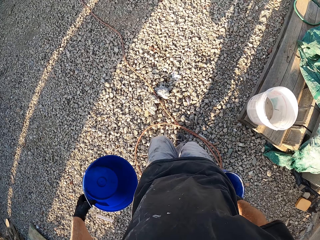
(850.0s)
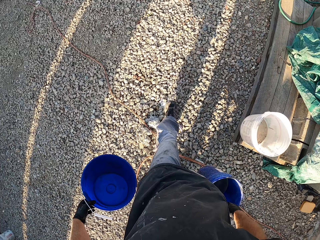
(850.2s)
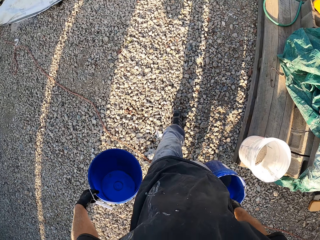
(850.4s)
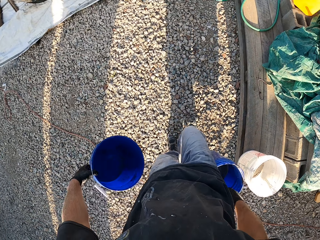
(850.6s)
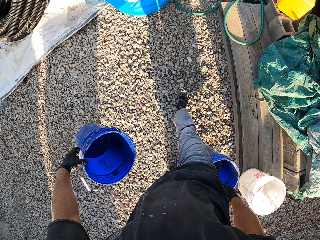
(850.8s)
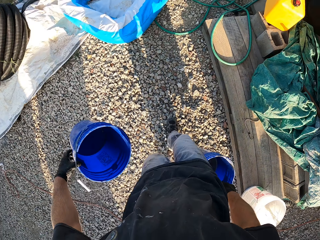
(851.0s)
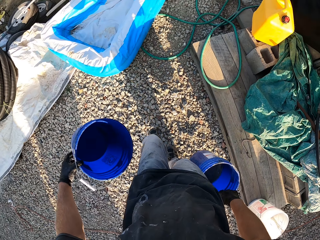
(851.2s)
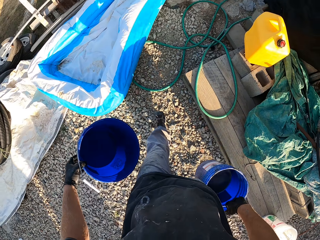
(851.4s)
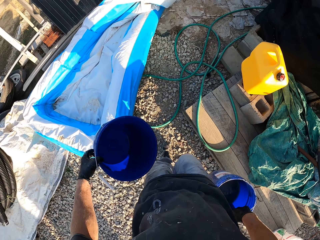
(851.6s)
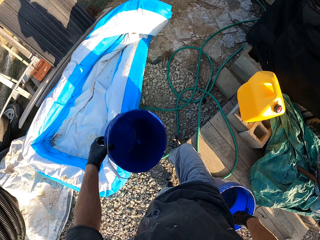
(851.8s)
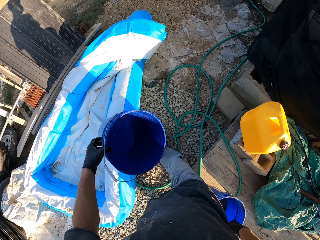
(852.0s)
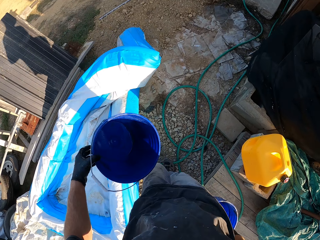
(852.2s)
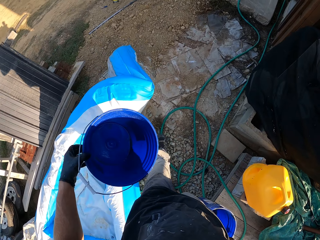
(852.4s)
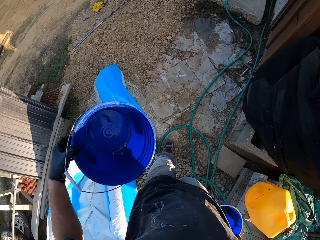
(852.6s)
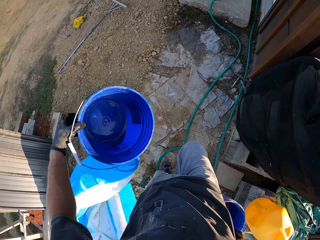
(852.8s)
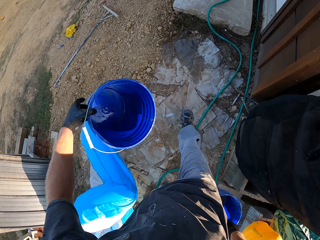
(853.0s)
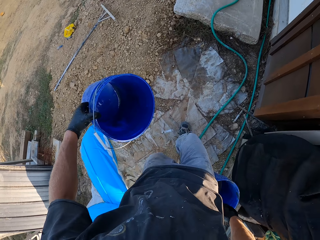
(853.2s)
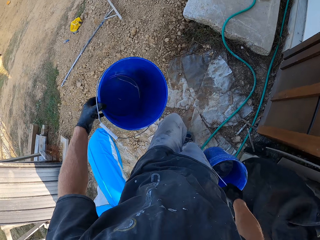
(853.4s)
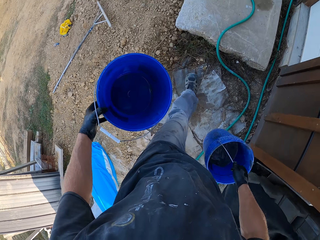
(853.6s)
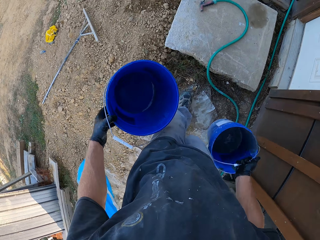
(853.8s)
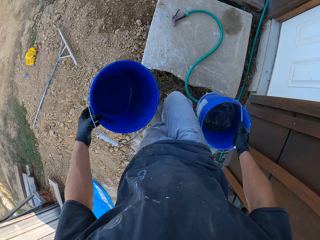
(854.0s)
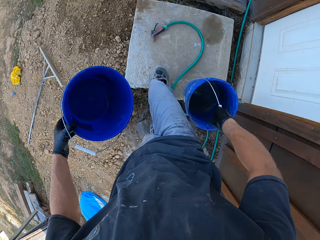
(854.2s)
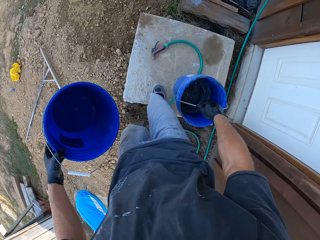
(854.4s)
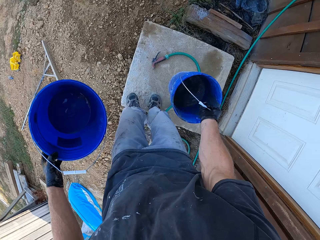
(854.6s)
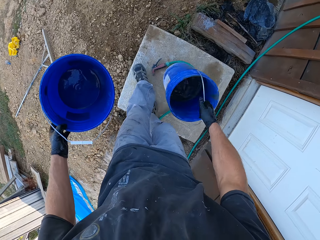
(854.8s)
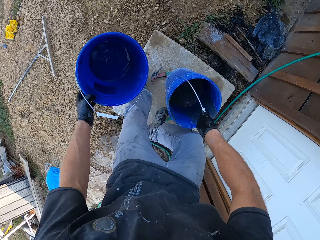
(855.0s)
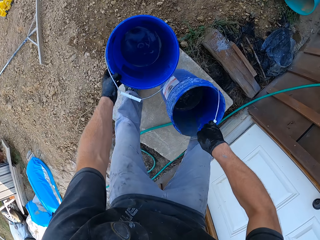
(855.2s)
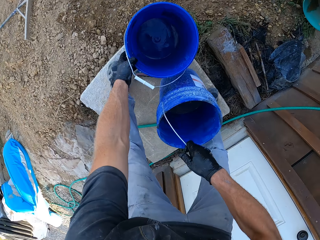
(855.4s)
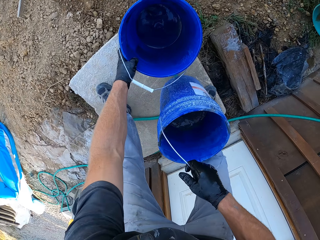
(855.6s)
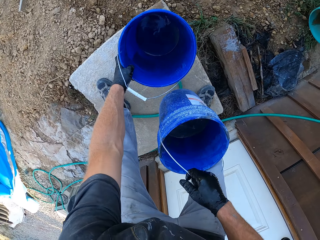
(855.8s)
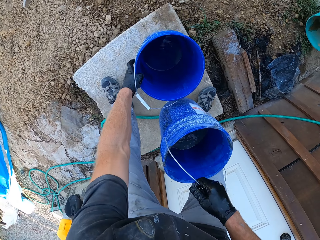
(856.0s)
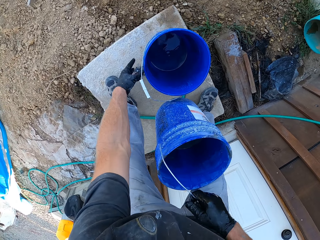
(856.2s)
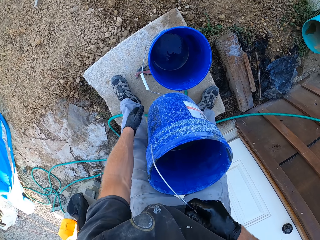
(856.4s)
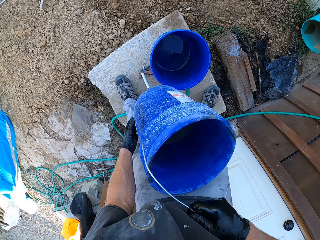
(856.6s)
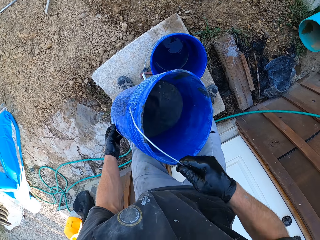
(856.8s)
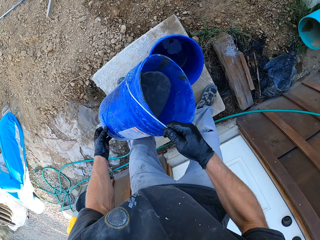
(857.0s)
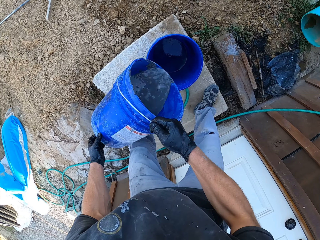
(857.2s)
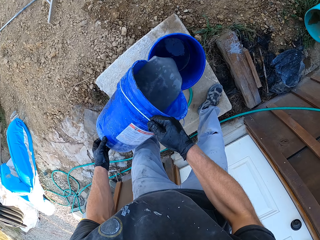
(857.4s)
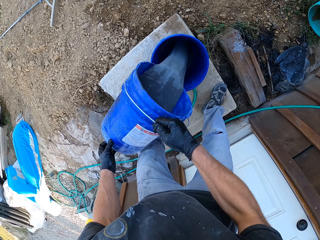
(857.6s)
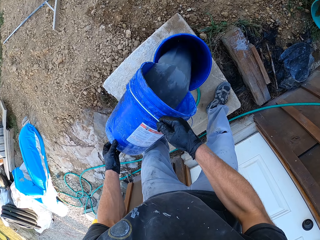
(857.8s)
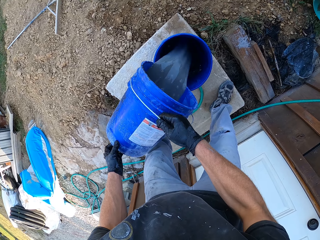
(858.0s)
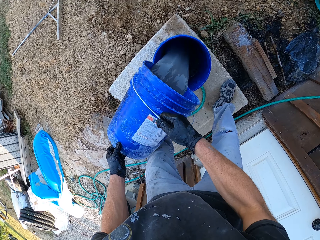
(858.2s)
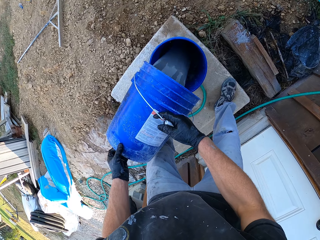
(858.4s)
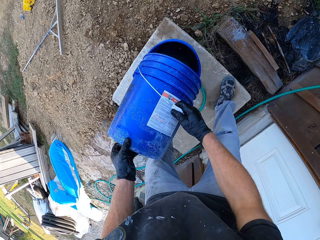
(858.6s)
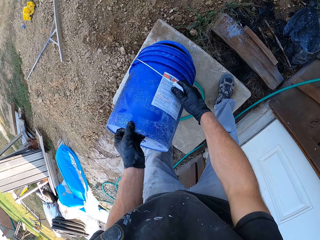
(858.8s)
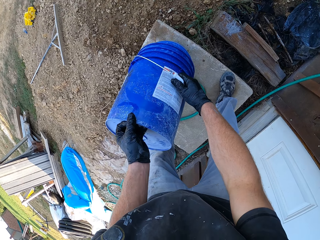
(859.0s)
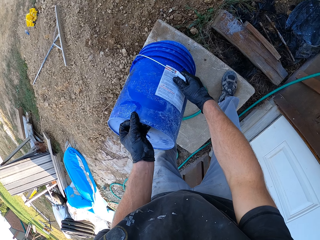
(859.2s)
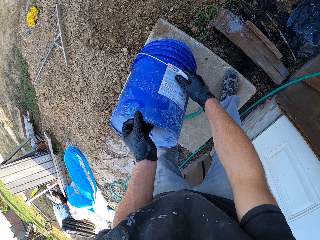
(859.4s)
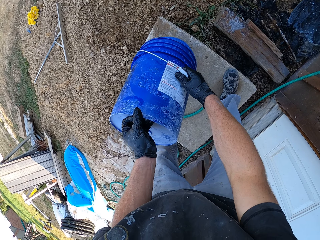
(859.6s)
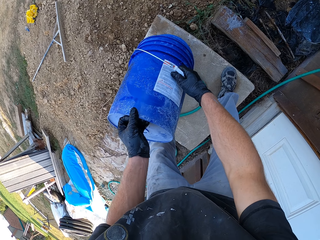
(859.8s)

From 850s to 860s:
The camera wearer puts the bucket on the ground. They pour water on the other bucket.

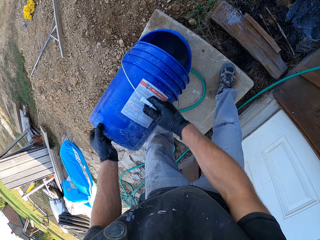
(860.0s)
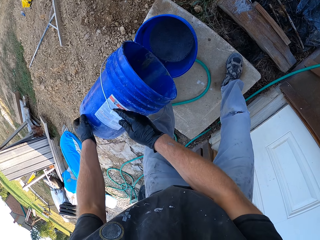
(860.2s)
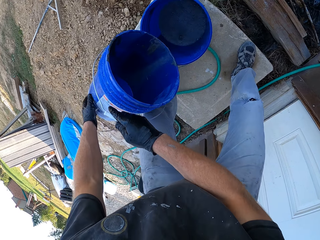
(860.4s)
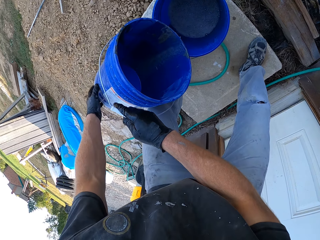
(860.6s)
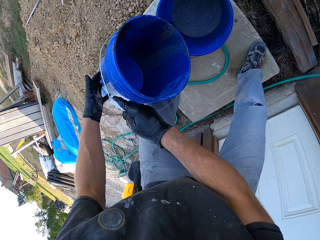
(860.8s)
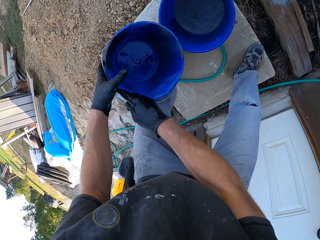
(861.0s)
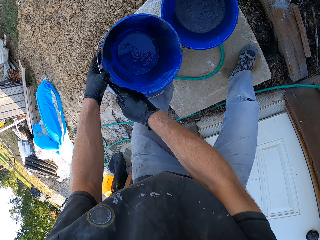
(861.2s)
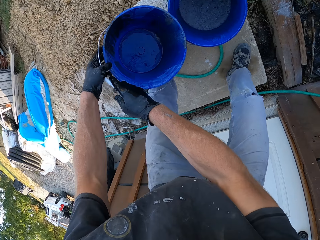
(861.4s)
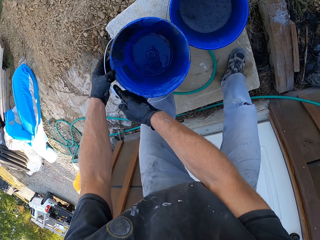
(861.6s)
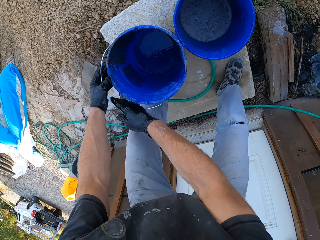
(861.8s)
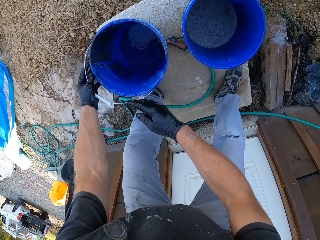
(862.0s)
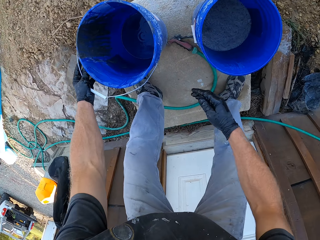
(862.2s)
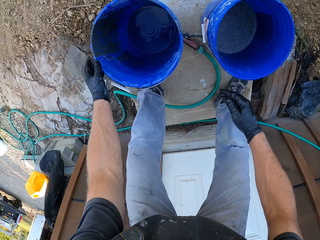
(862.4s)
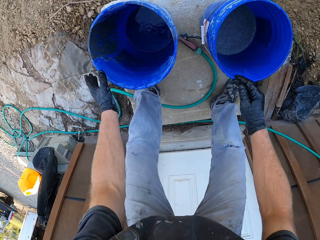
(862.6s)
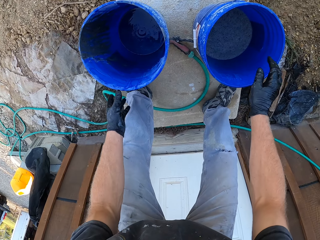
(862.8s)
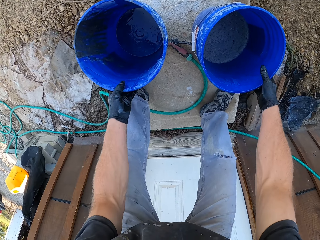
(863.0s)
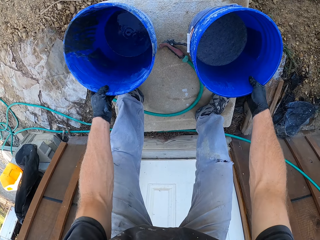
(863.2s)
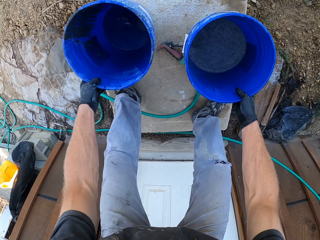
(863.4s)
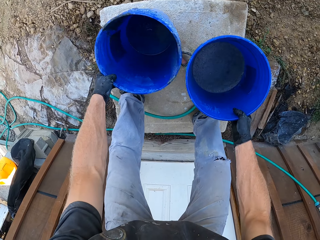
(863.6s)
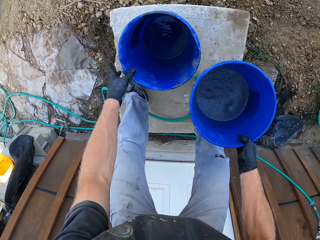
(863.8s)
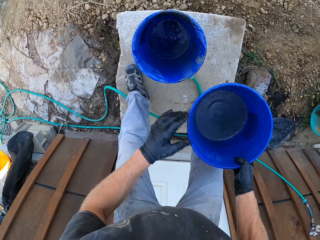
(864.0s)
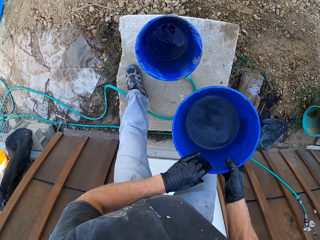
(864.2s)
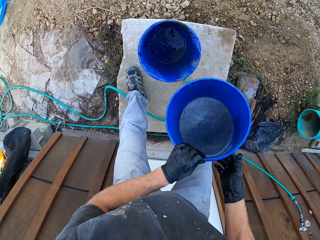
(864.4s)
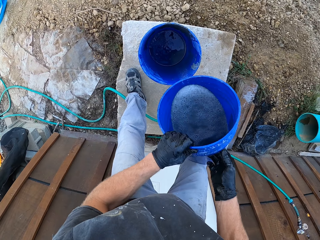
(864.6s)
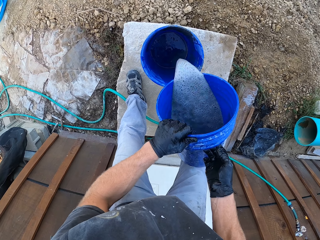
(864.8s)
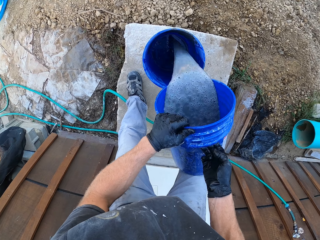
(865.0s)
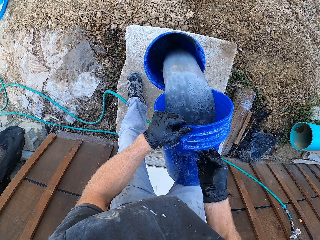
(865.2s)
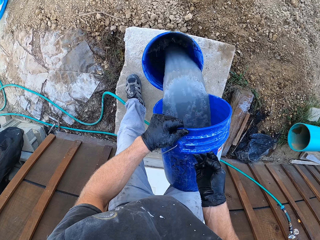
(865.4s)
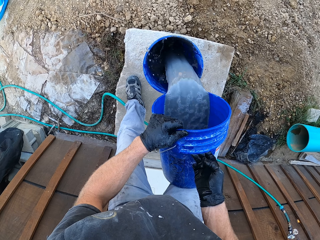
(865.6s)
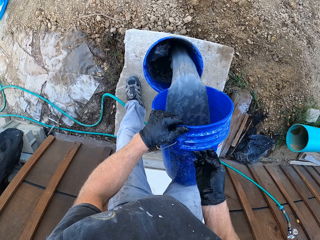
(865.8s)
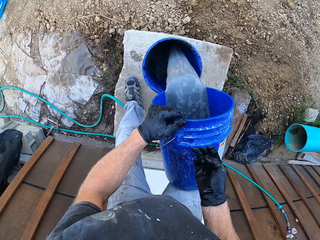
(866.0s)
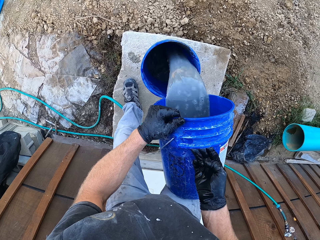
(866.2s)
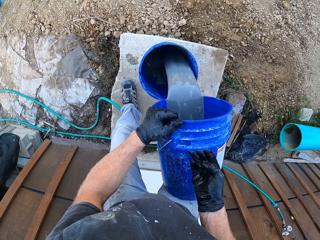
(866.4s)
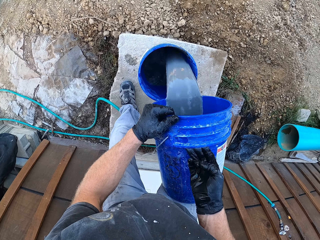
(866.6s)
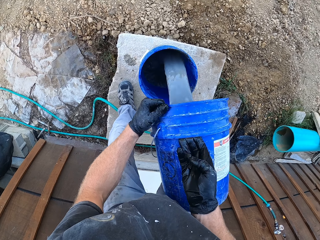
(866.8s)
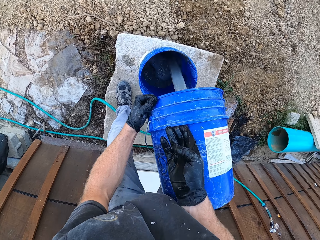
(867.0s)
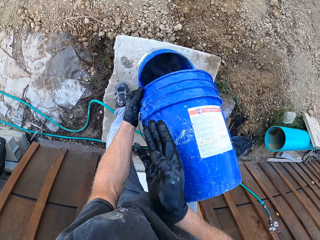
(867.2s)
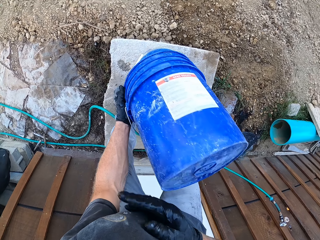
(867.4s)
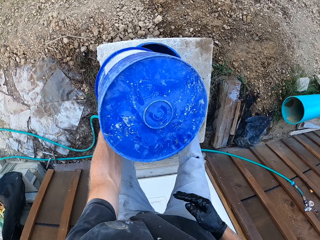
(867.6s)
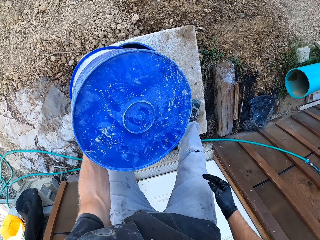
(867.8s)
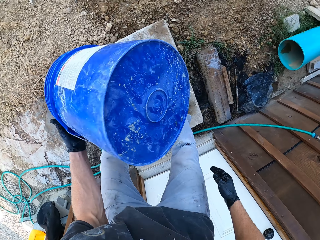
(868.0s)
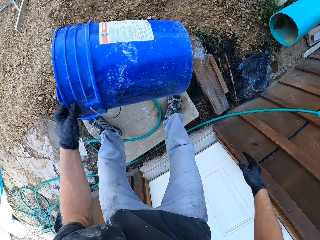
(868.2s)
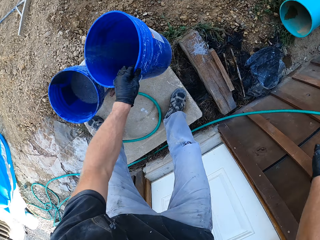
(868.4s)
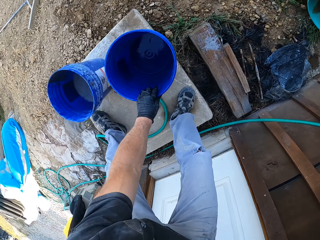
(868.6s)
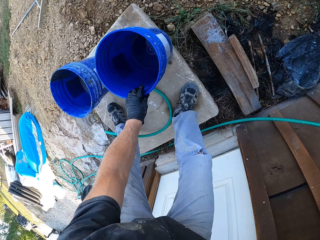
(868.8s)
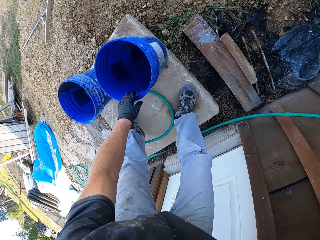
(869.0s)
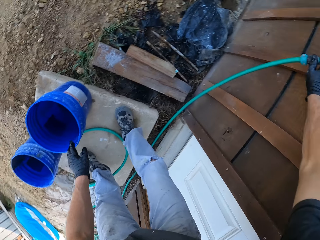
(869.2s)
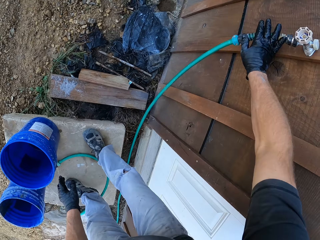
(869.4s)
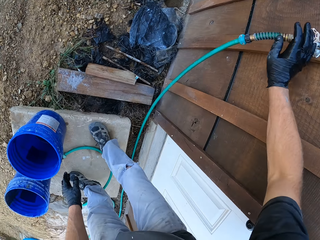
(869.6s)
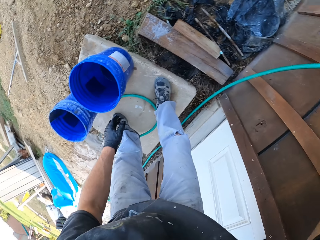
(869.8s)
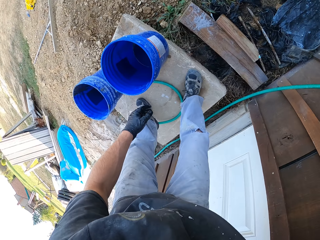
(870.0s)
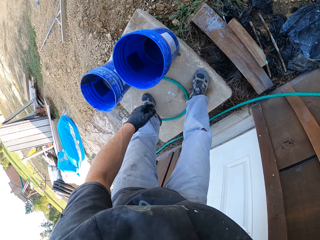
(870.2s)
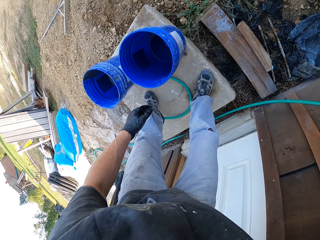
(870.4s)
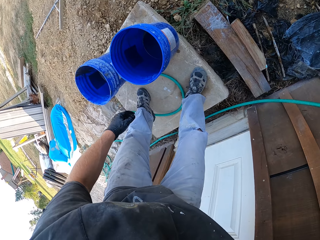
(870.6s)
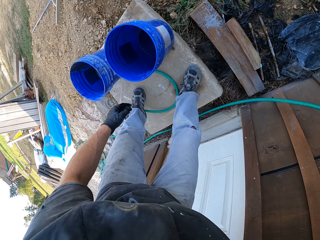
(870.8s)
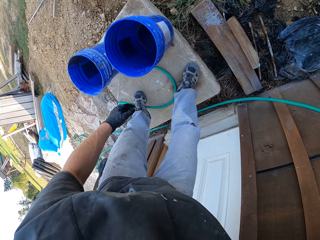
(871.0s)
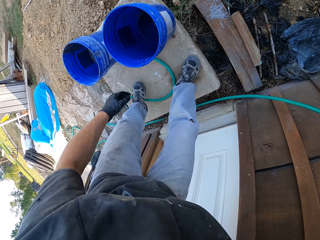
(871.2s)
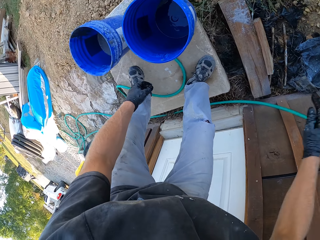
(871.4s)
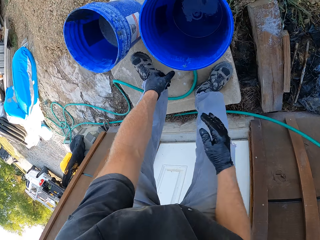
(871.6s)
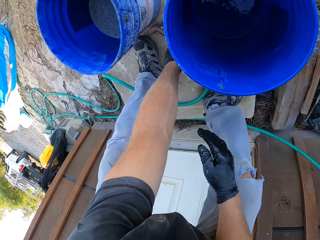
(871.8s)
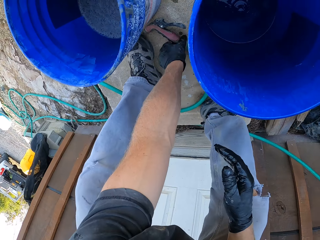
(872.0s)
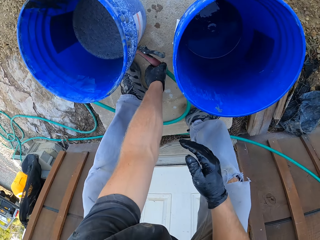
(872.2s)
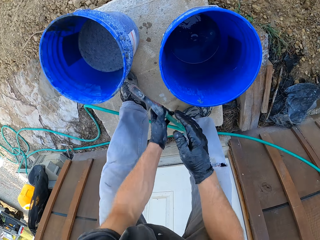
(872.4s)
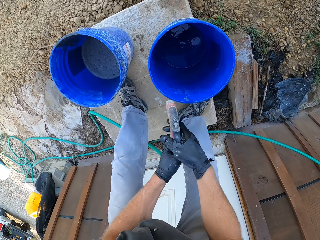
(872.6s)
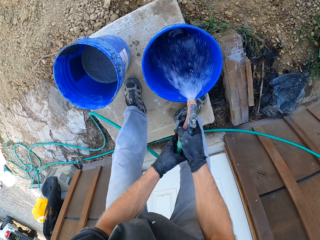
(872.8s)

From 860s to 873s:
The camera wearer puts the bucket on the ground. They lift the bucket from the ground, pour water in the bucket, and put the bucket on the ground. They turn the tap knob on. They pick up the pipe from the ground.
